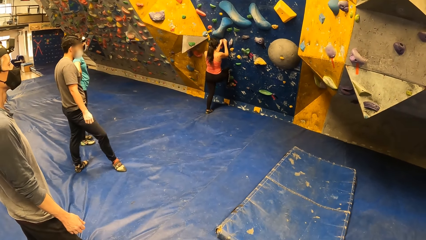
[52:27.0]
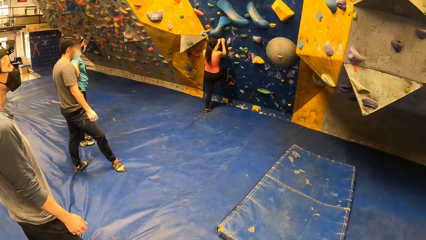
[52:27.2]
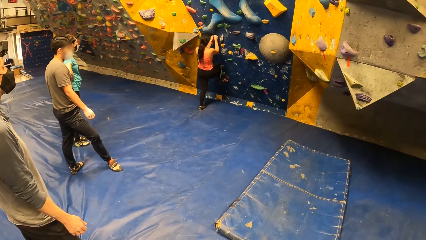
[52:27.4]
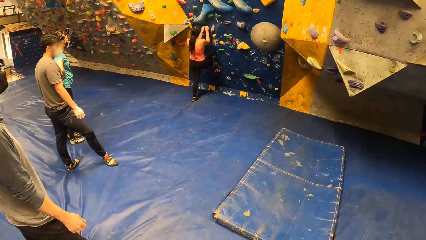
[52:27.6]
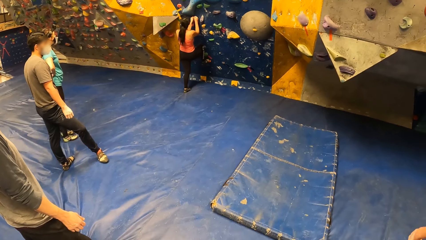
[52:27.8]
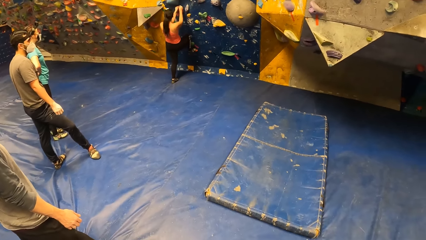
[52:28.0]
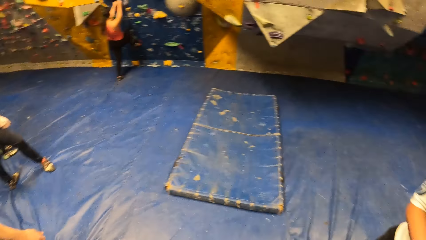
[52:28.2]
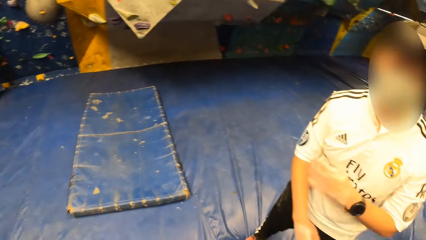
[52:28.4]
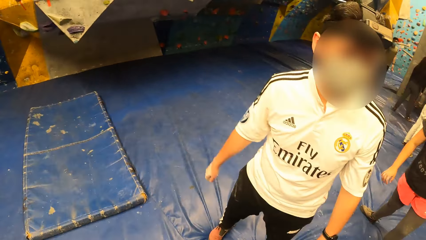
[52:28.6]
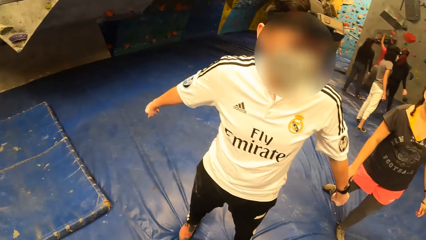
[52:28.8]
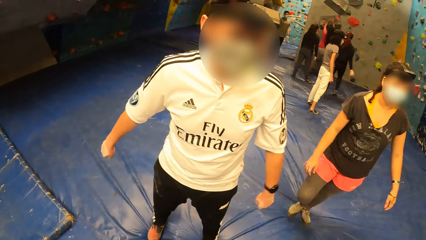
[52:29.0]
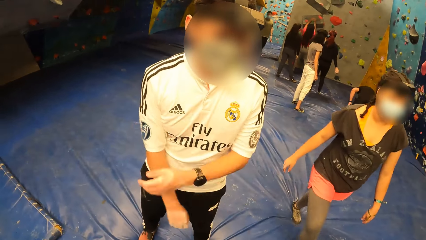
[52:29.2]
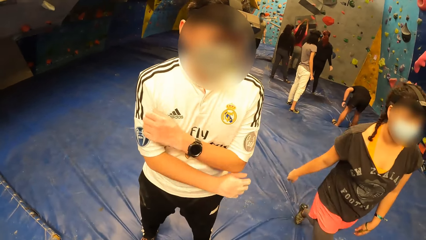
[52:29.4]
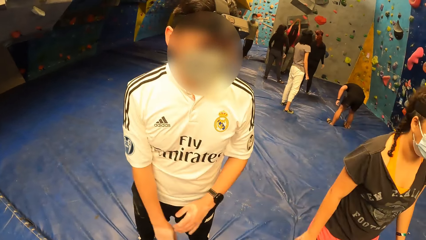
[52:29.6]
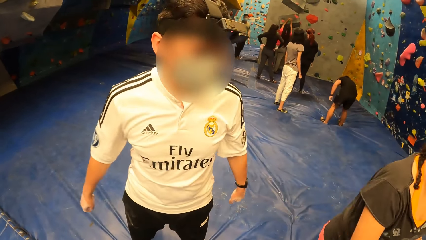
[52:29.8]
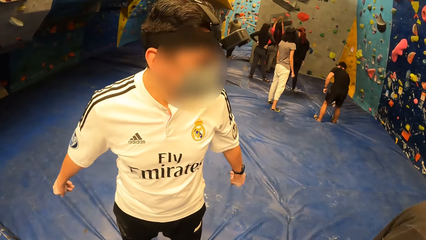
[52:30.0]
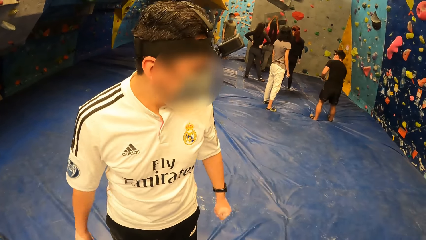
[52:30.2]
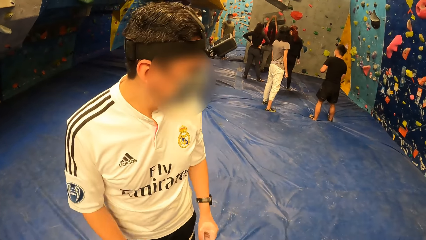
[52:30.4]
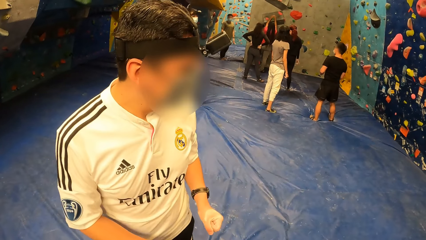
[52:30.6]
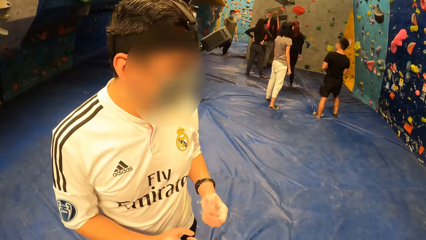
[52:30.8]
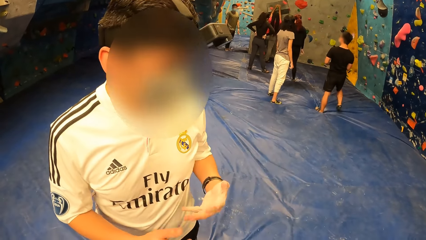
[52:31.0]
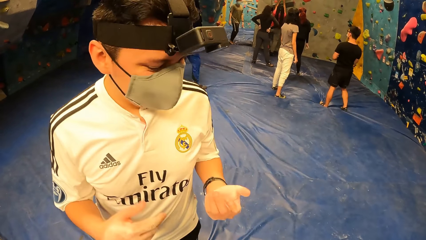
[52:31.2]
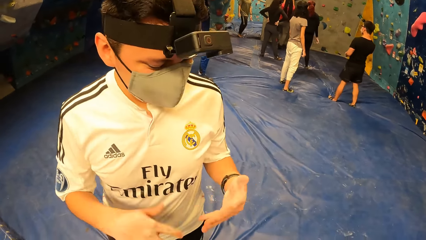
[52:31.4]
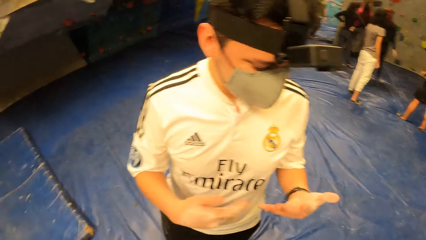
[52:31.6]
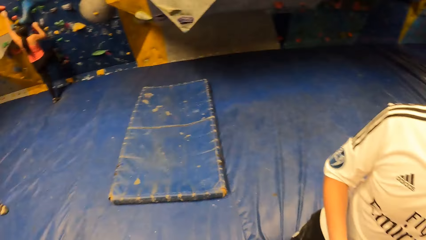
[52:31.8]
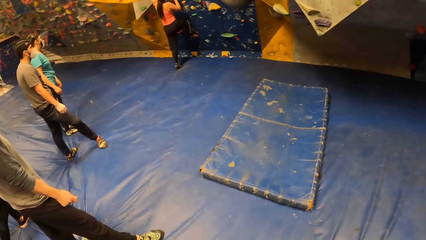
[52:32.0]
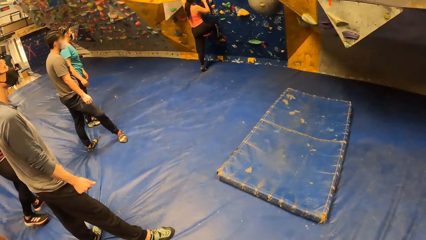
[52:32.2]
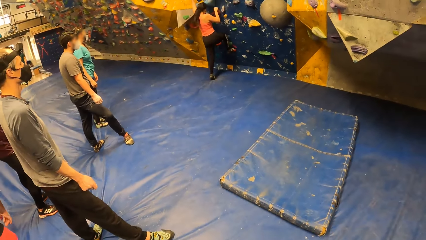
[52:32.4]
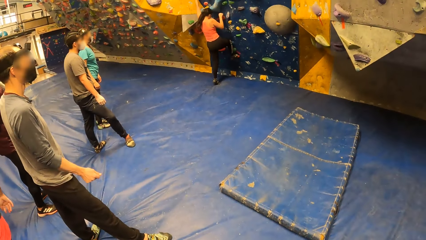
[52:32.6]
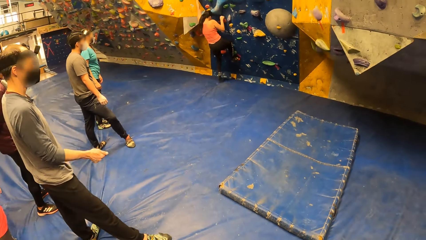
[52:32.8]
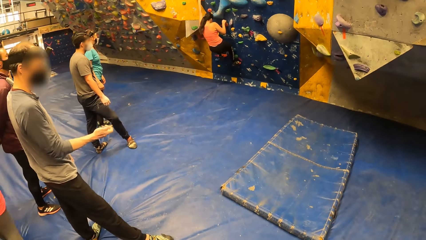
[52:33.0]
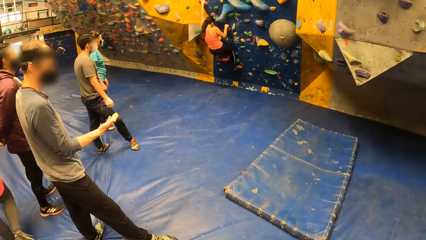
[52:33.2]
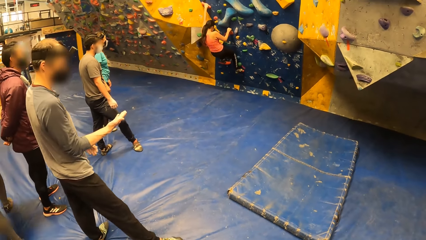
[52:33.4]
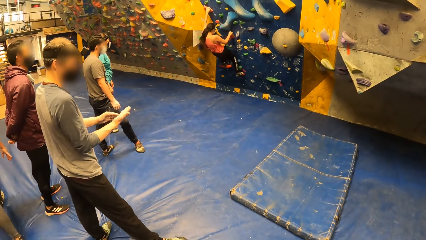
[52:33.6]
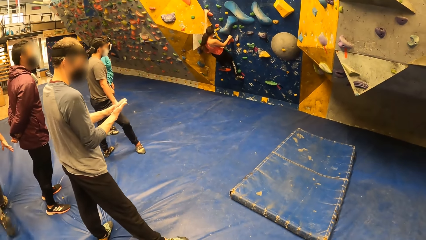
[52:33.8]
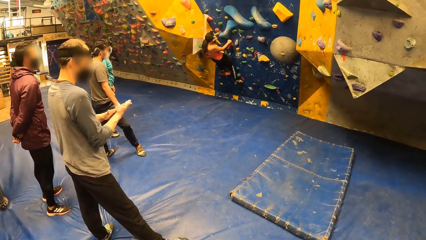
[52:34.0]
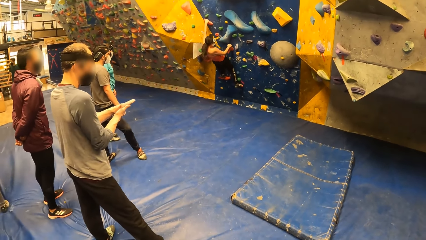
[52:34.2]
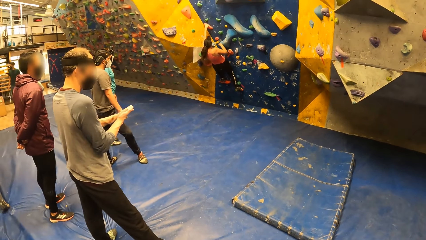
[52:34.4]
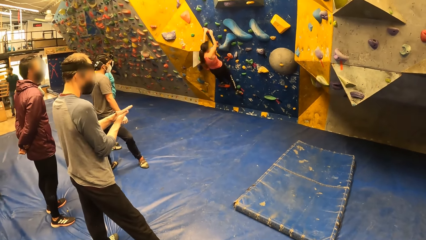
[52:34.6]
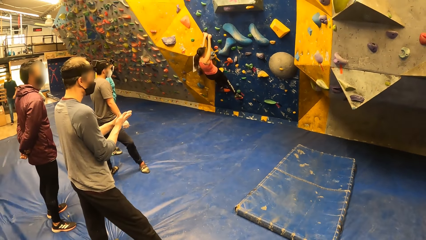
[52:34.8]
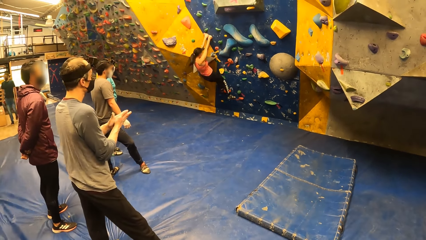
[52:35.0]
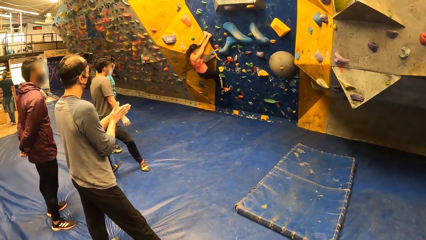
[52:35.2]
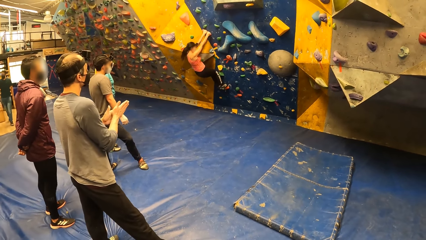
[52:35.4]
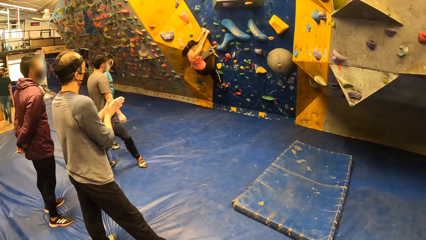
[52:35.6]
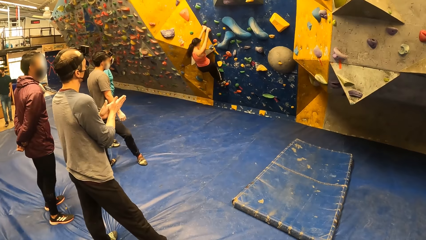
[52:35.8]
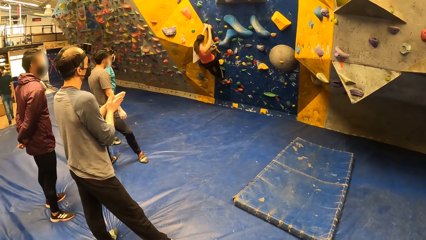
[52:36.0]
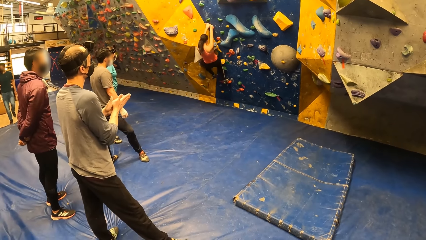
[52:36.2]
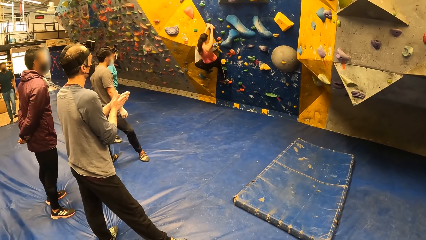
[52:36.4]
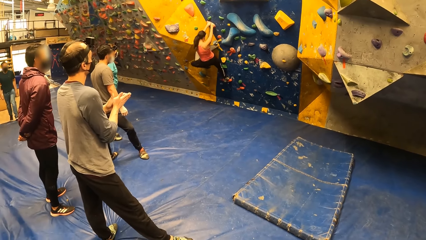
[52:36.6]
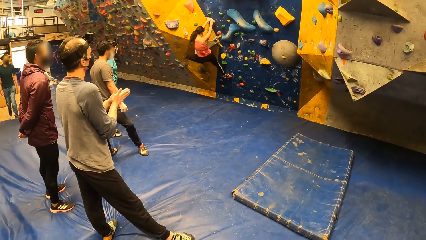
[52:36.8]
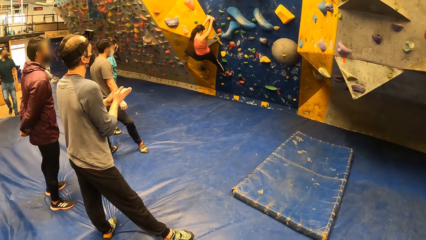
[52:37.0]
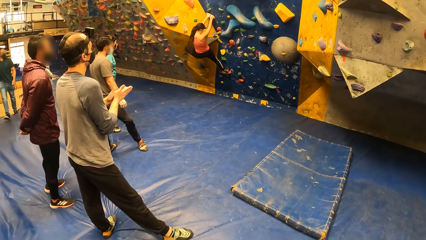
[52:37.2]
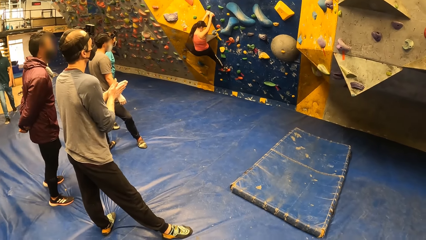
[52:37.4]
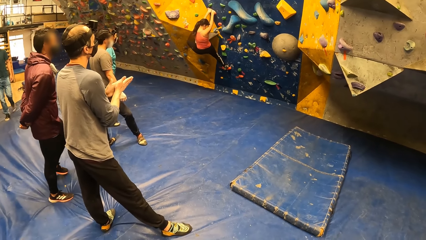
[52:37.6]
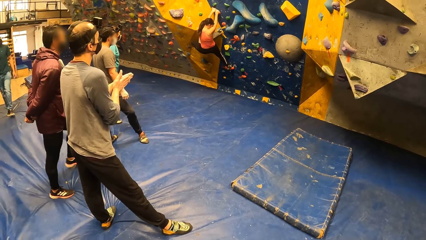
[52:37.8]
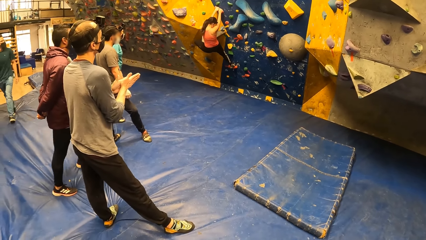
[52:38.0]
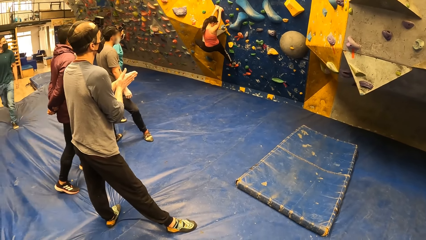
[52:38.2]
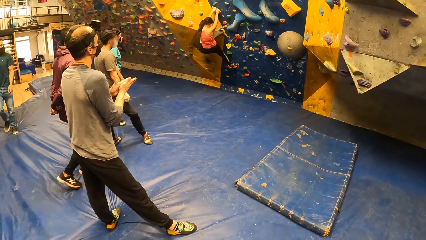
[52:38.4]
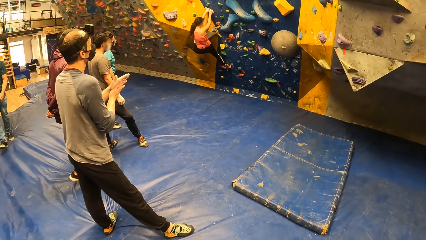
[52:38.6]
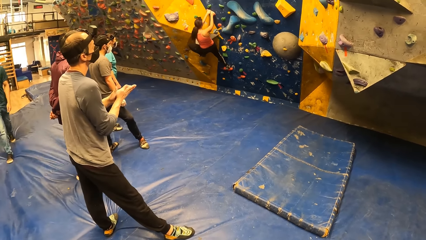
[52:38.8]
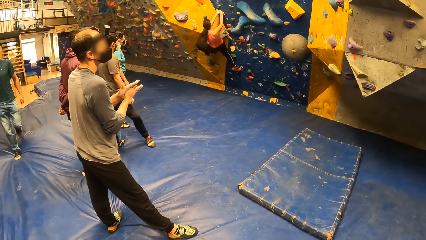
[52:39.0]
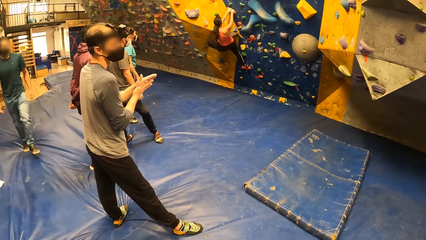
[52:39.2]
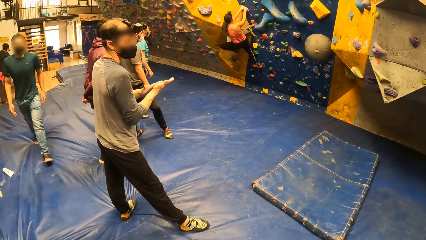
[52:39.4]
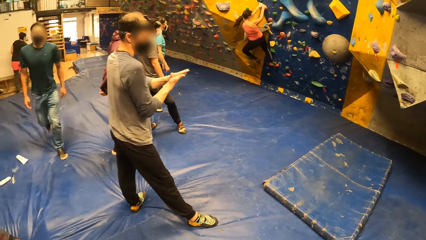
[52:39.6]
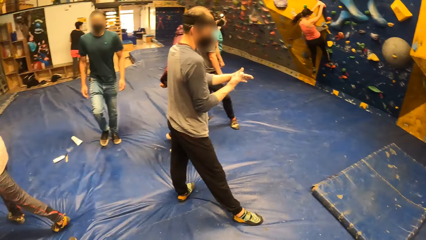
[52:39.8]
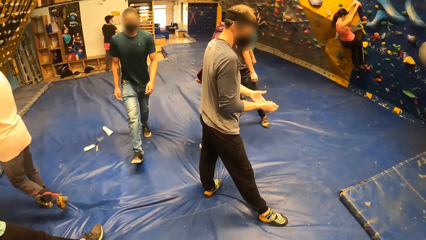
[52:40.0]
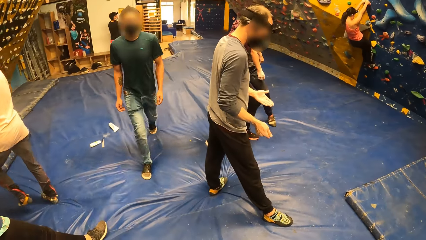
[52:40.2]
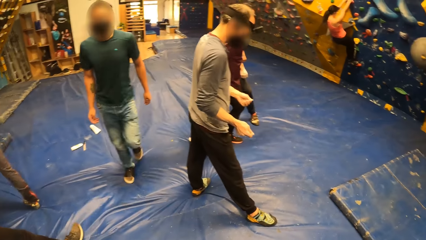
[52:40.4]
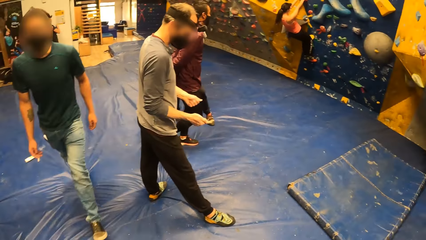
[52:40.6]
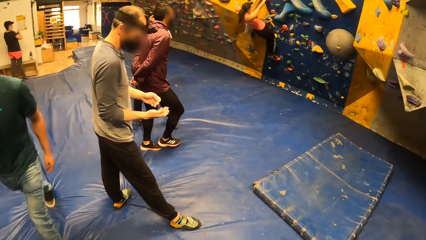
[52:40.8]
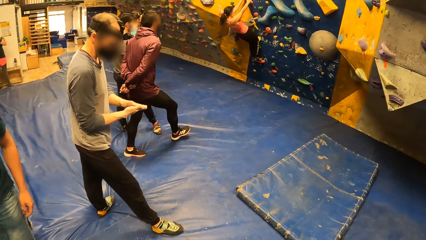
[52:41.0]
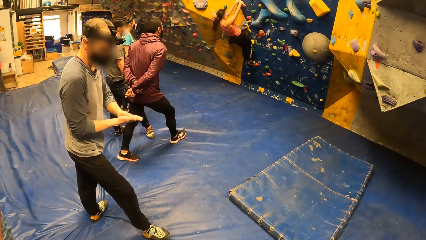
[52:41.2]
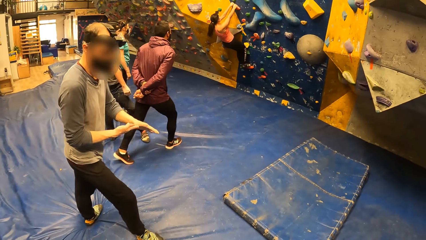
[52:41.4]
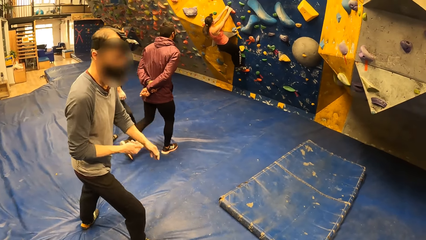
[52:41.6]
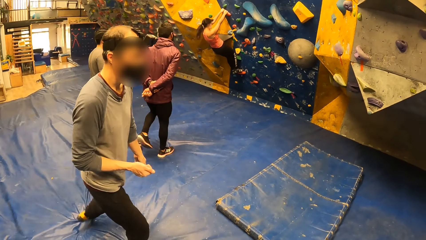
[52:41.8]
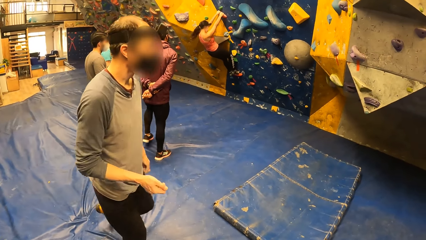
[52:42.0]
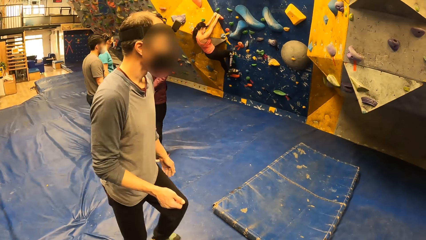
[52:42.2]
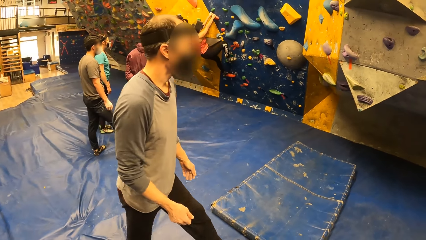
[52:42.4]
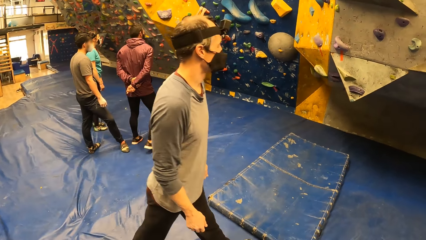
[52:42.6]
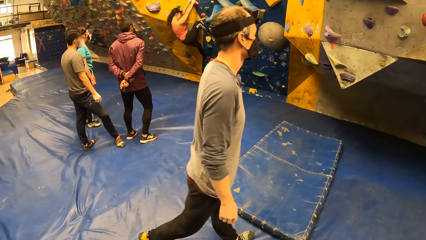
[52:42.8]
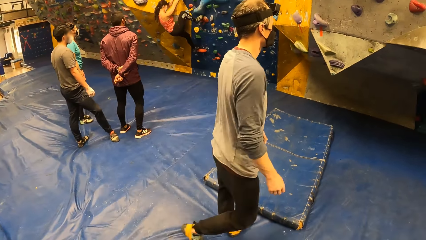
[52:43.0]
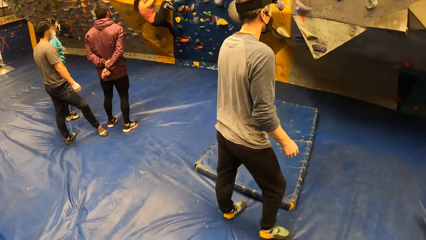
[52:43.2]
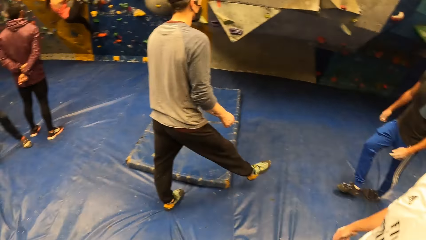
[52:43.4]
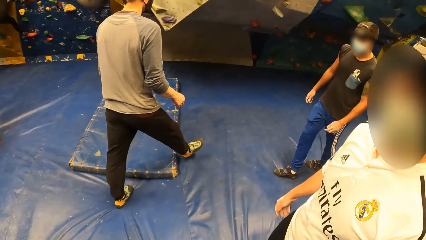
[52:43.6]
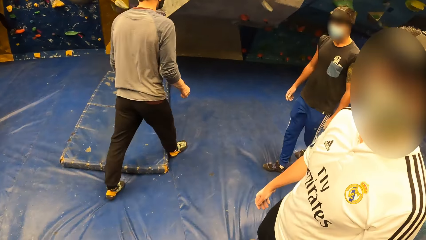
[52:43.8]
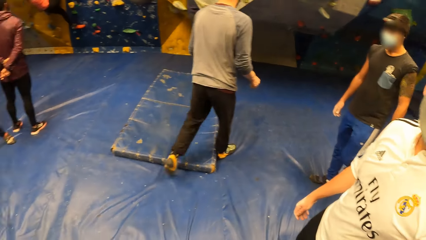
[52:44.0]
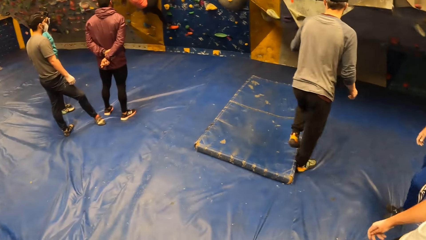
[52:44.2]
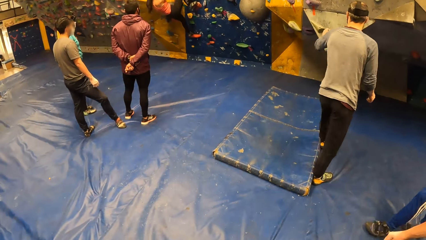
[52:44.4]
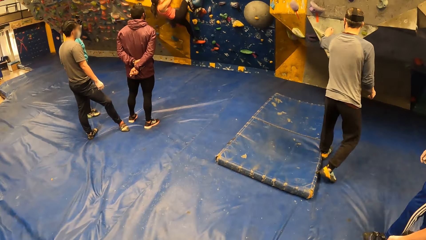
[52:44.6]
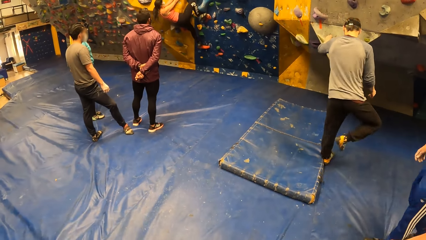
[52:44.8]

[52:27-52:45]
The camera wearer looks around a room. A lady walks around the room. A man interacts with the camera wearer. The camera wearer looks around the room. Another man rubs his hands. A third man walks around the room. The second man rubs his hands and walks around the room.
